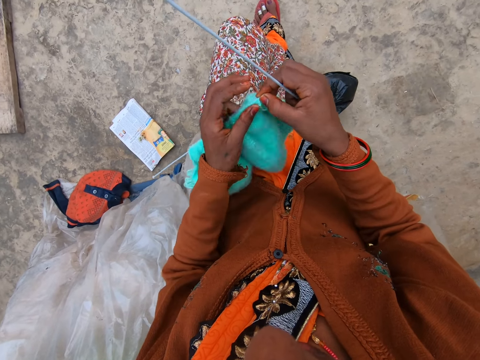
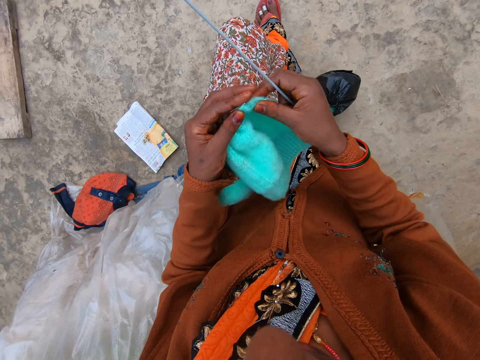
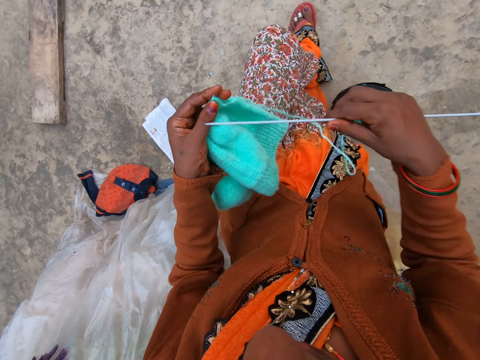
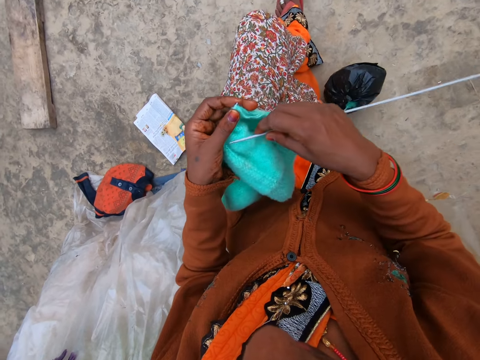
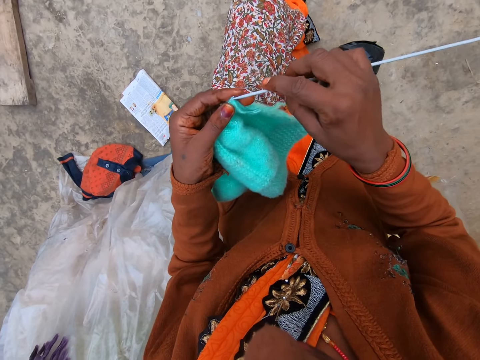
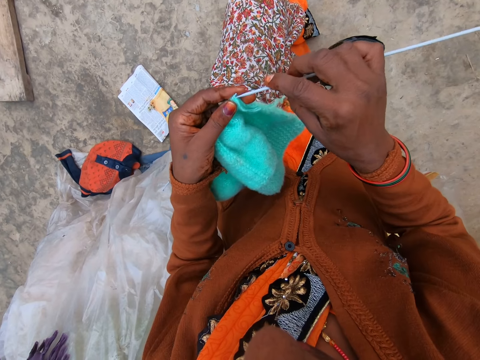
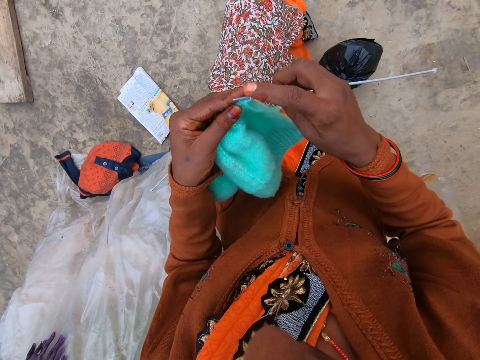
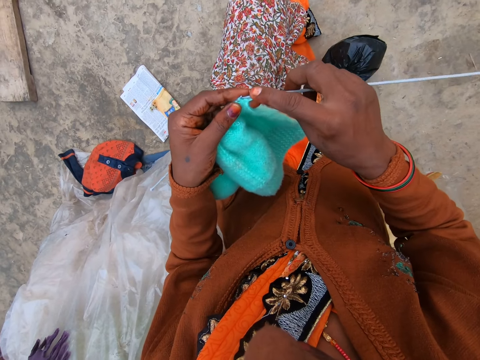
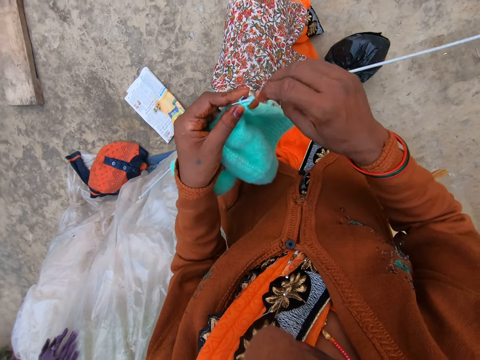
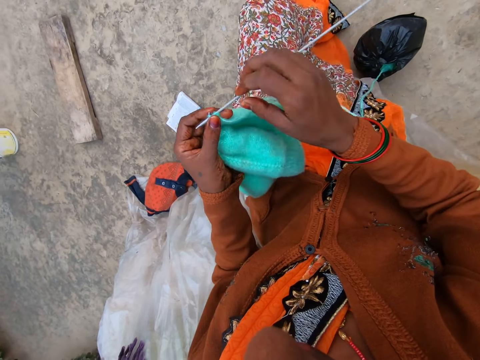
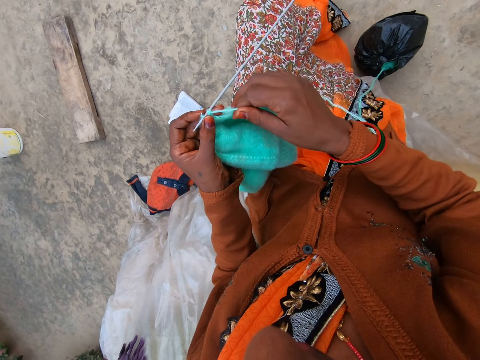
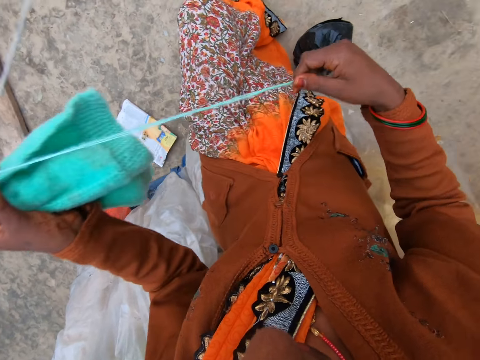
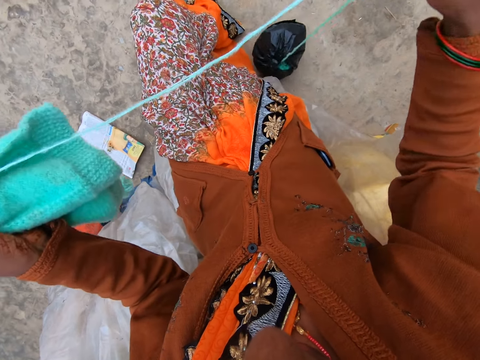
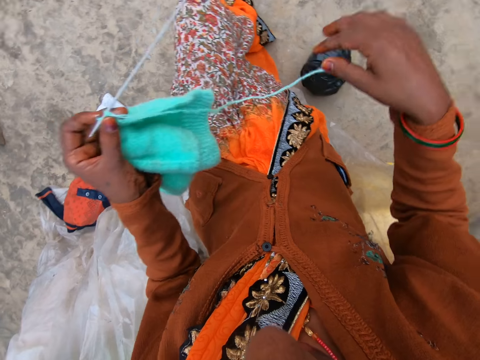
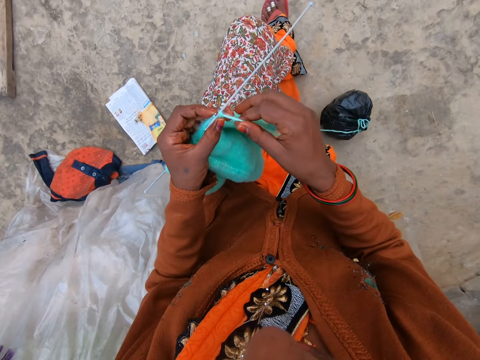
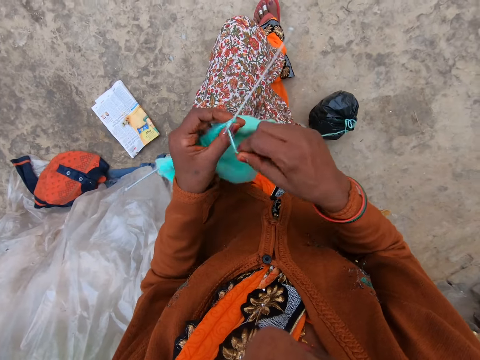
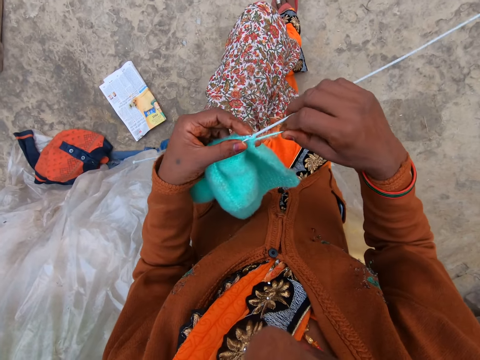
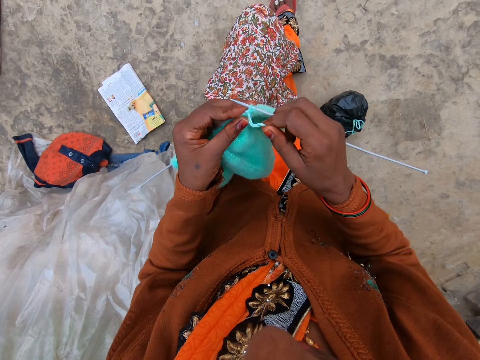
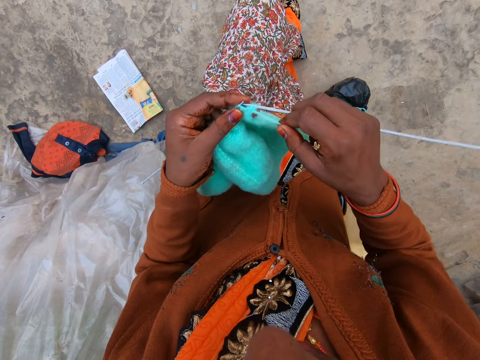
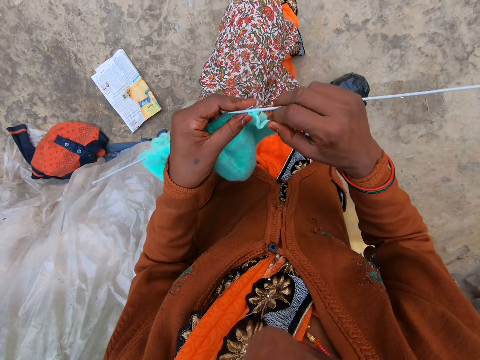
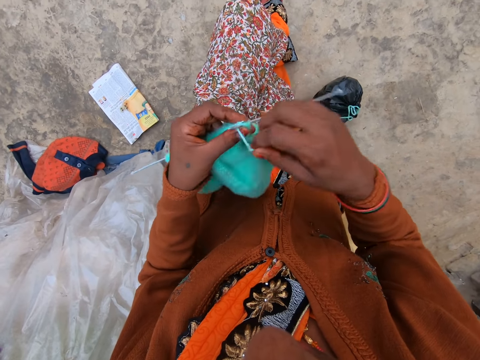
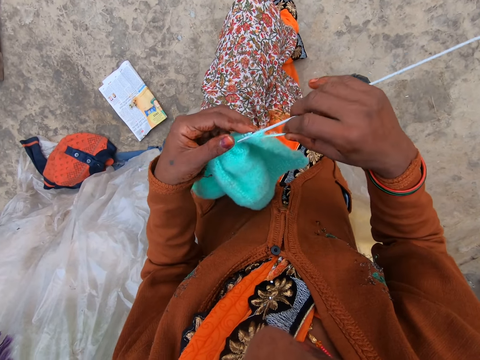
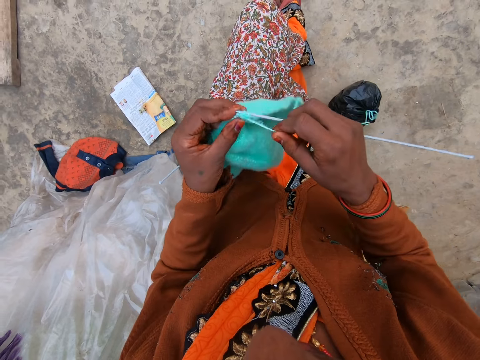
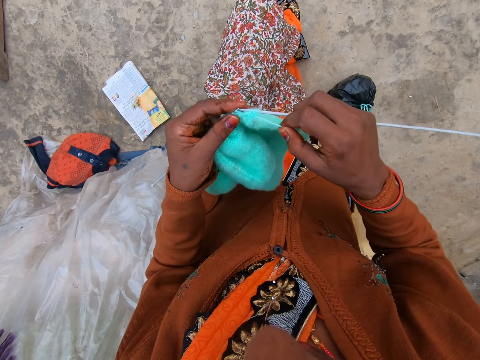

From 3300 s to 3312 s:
The camera wearer knits the wool with knitting needles in both hands. She pulls the strand of wool with her right hand. She knits the wool with the knitting needles in both hands.

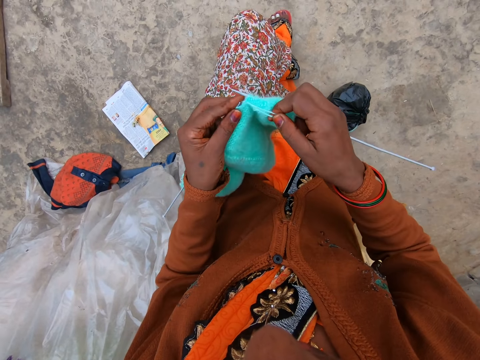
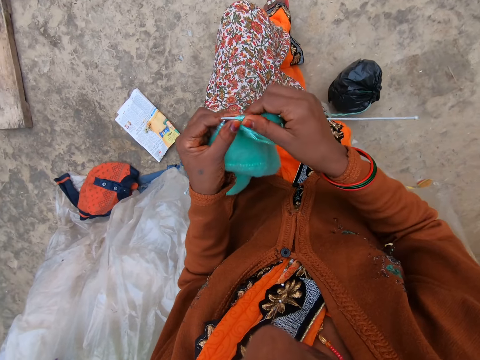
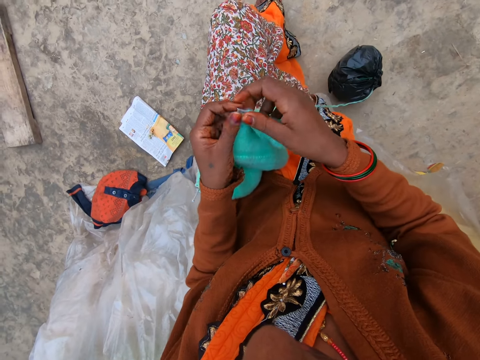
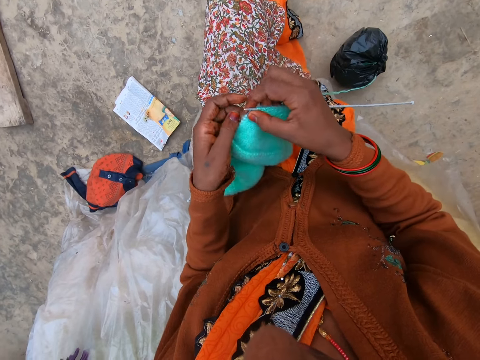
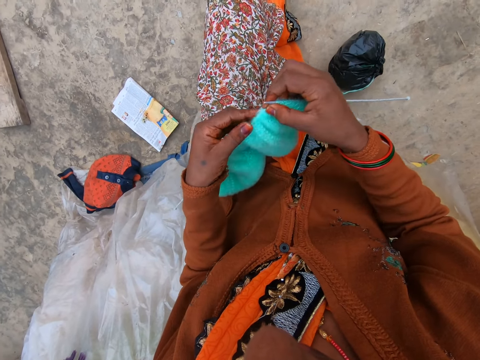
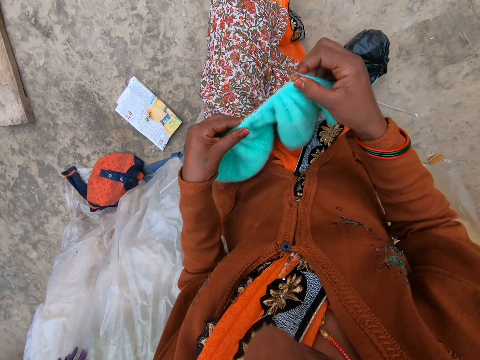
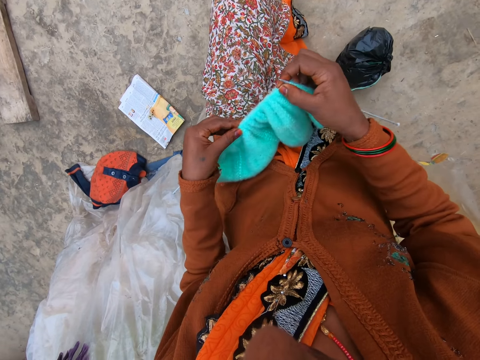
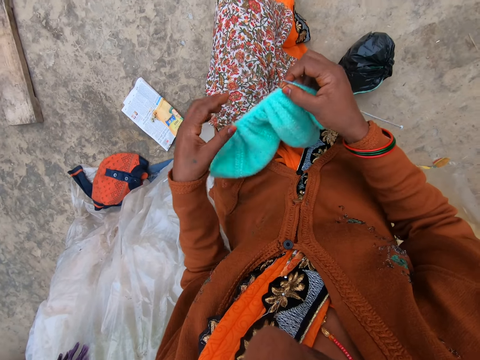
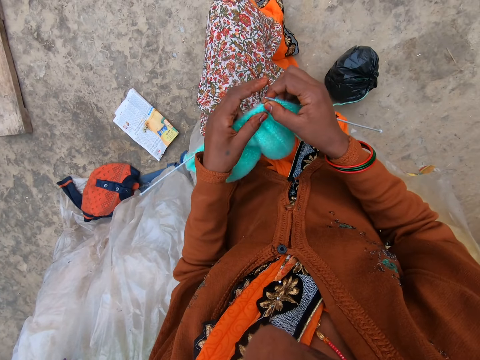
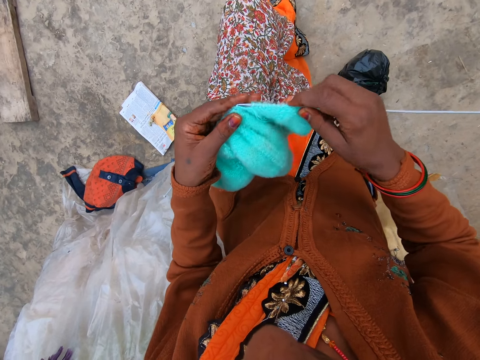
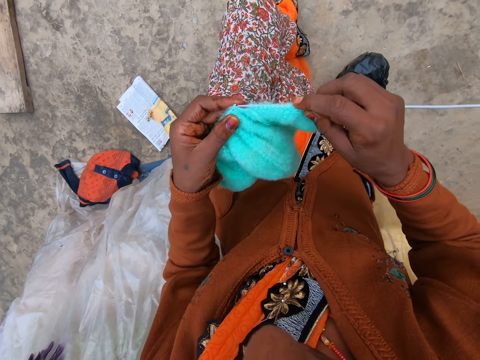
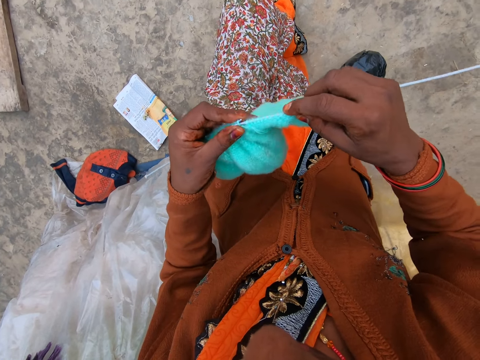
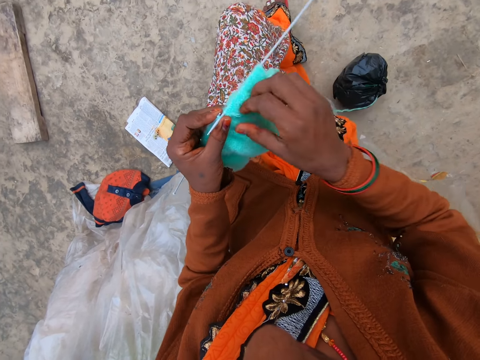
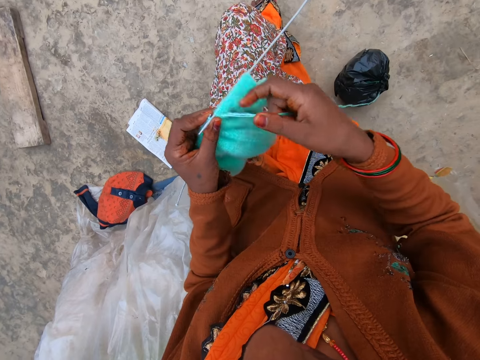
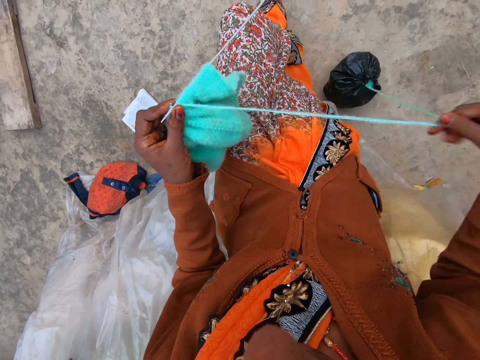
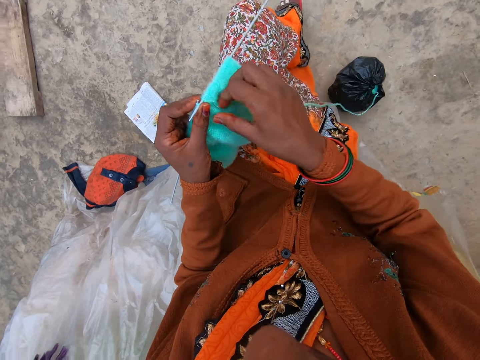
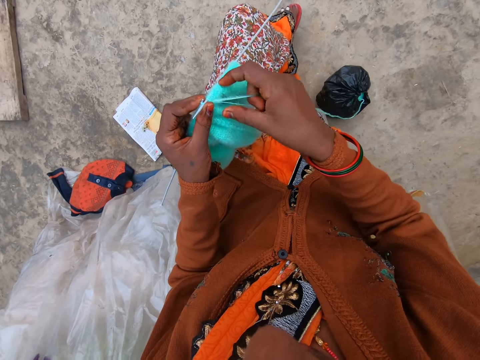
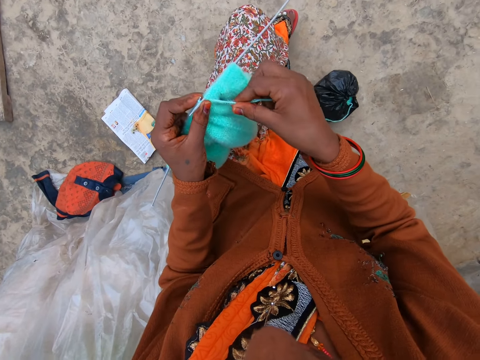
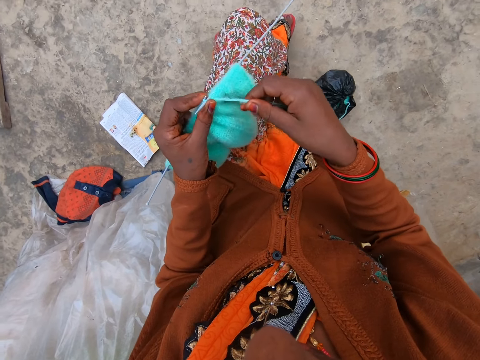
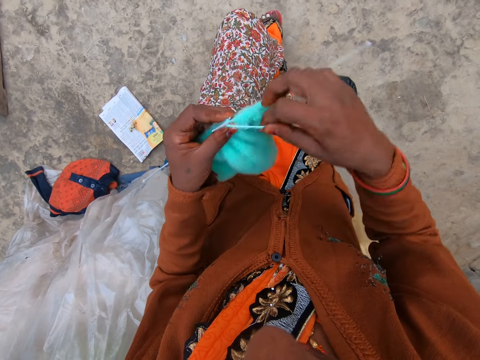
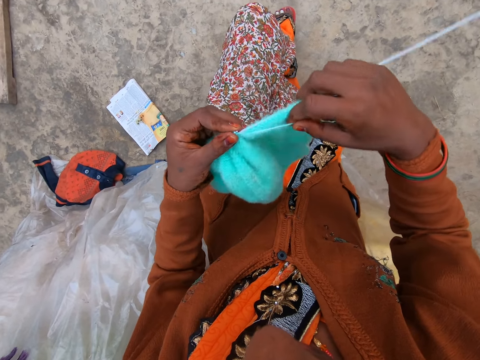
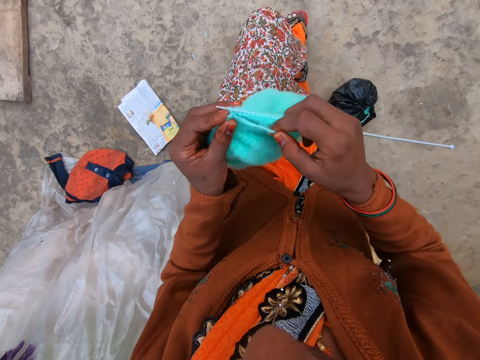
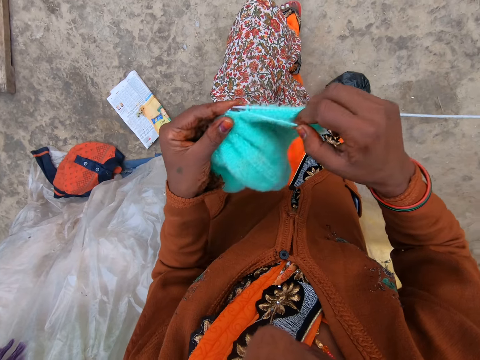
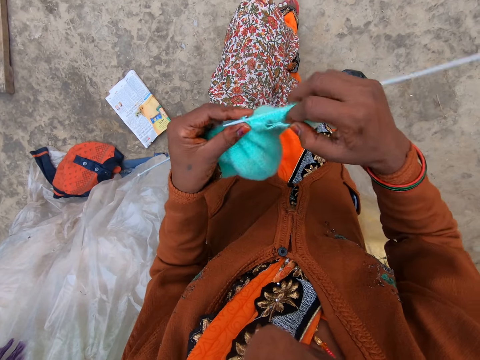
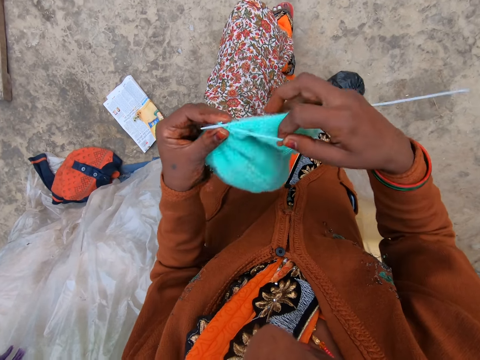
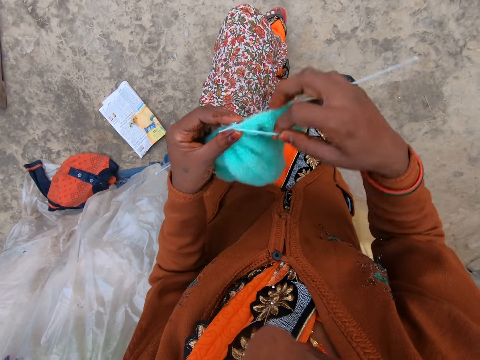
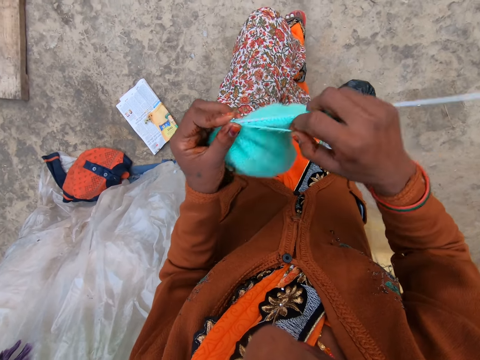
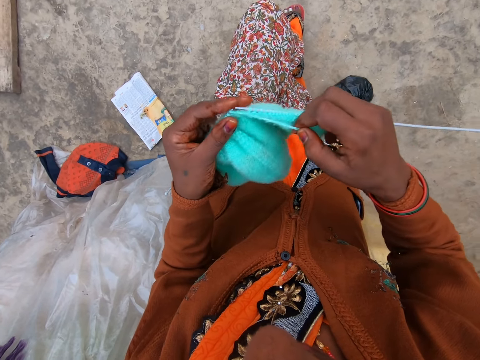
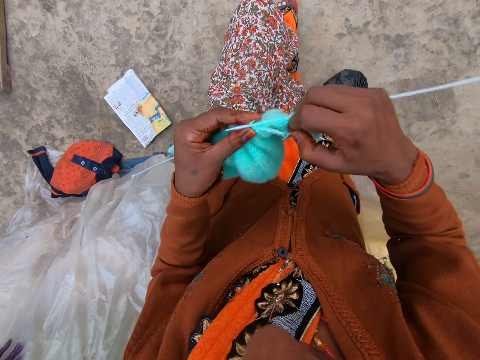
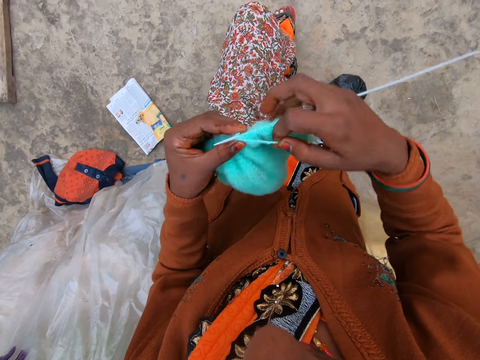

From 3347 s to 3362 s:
The camera wearer adjusts the wool on the knitting needle with her left hand. She knits the wool with knitting needles in both hands. She pulls the strand of wool with her right hand. She knits the wool with the knitting needles in both hands.
